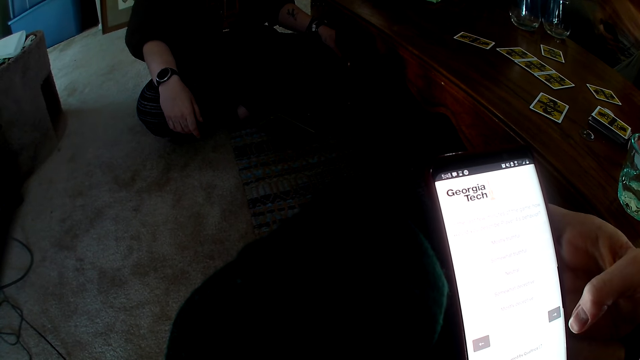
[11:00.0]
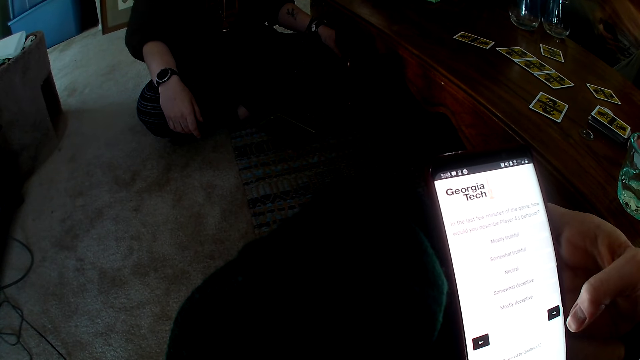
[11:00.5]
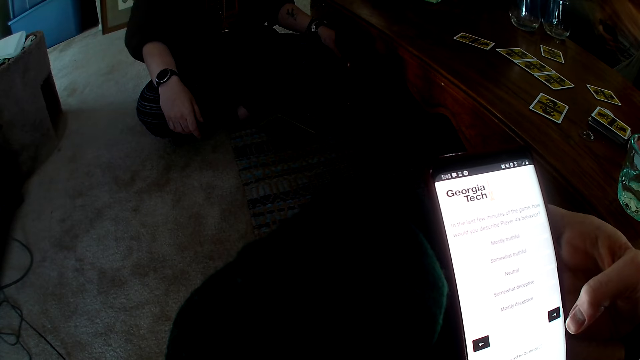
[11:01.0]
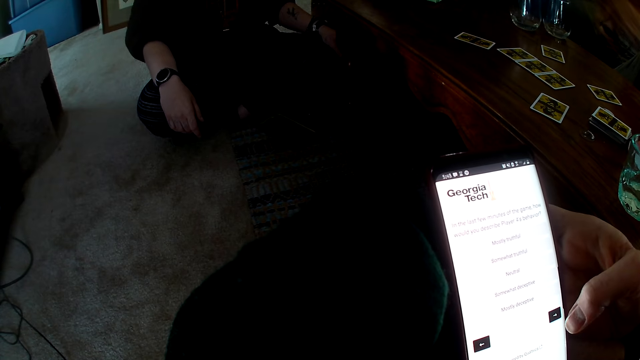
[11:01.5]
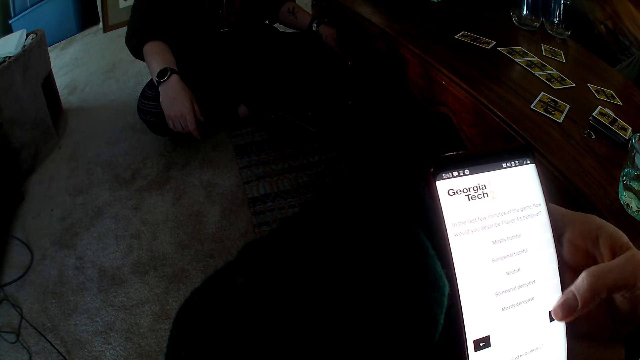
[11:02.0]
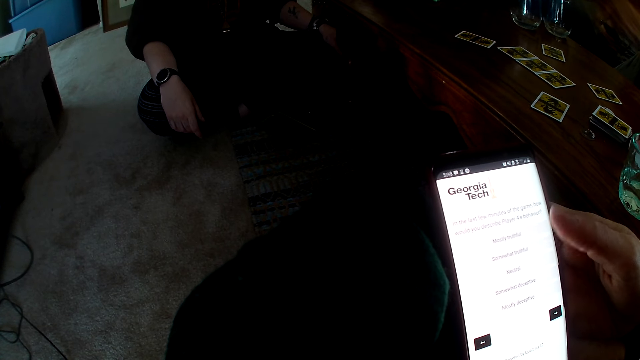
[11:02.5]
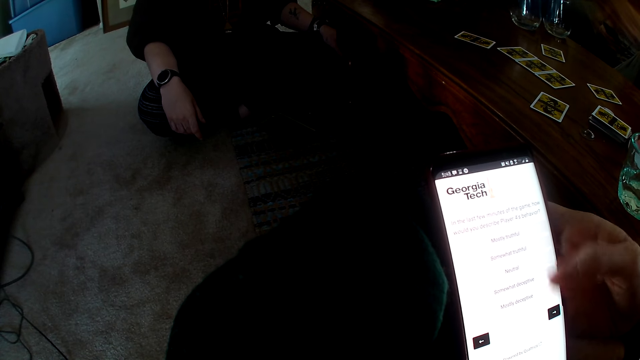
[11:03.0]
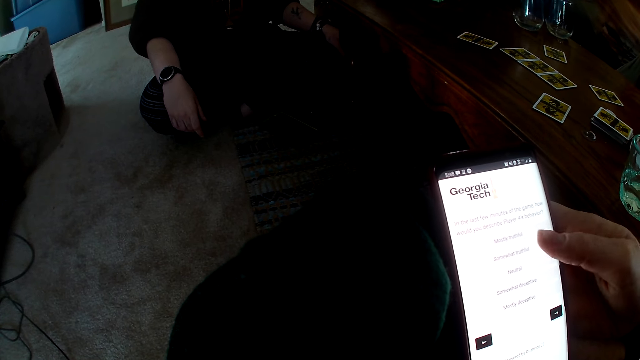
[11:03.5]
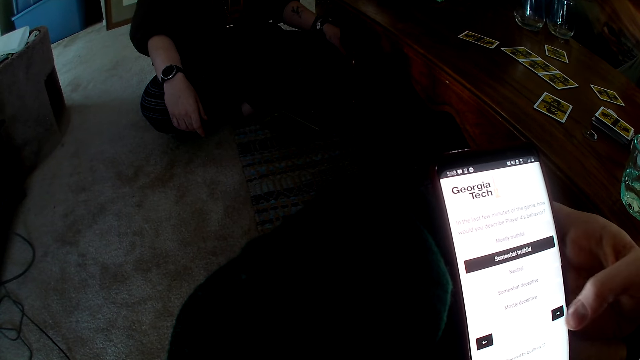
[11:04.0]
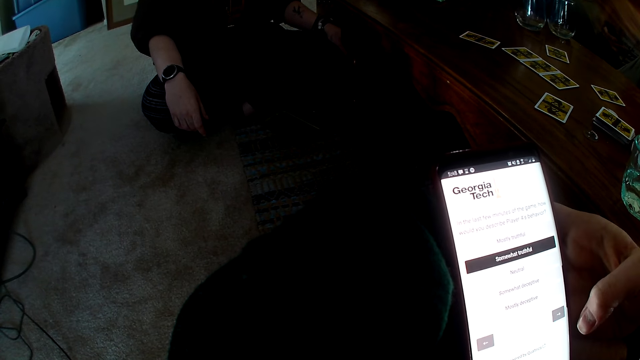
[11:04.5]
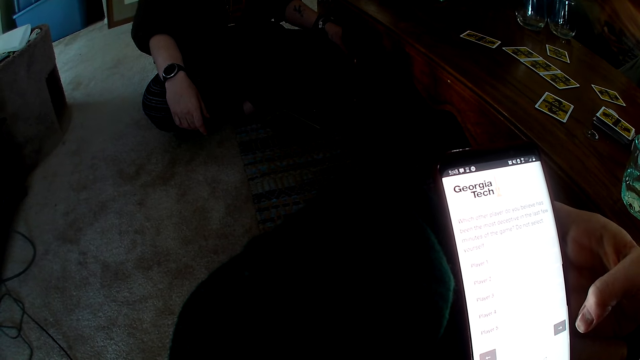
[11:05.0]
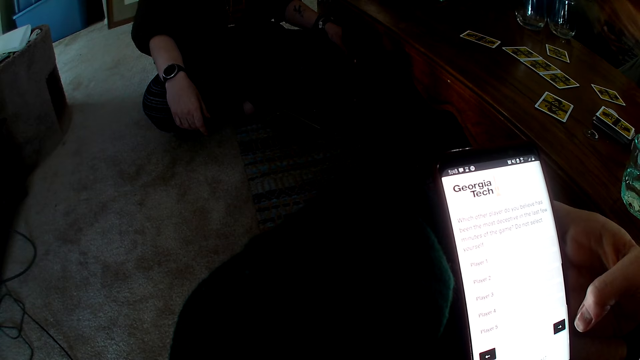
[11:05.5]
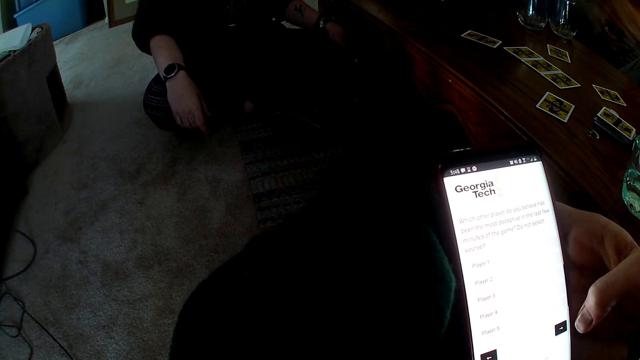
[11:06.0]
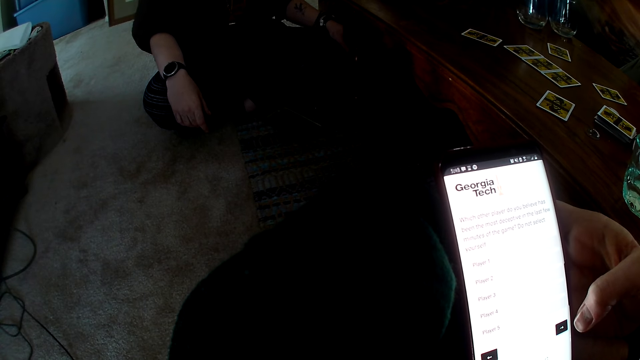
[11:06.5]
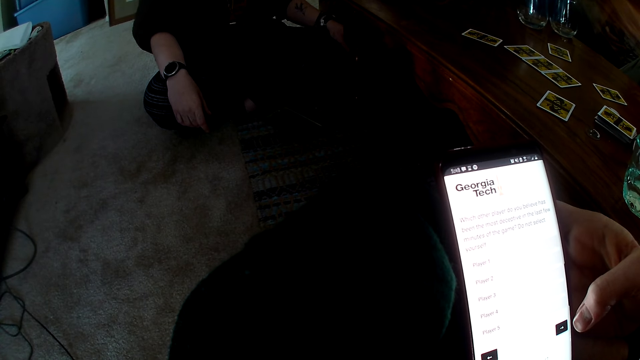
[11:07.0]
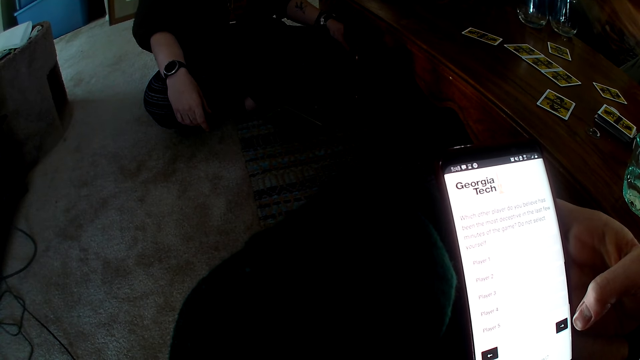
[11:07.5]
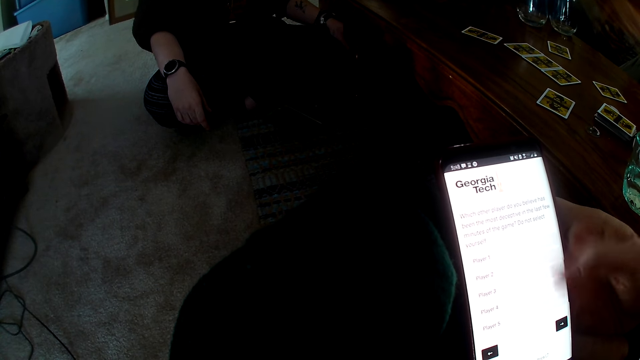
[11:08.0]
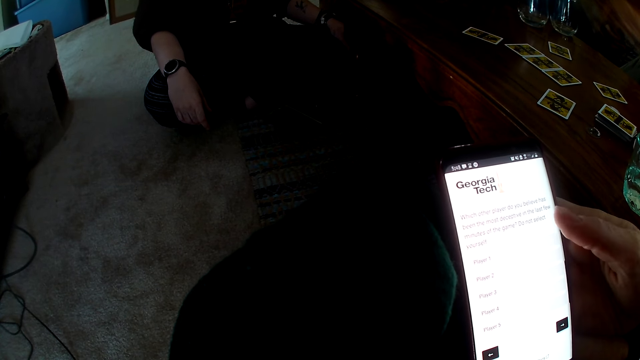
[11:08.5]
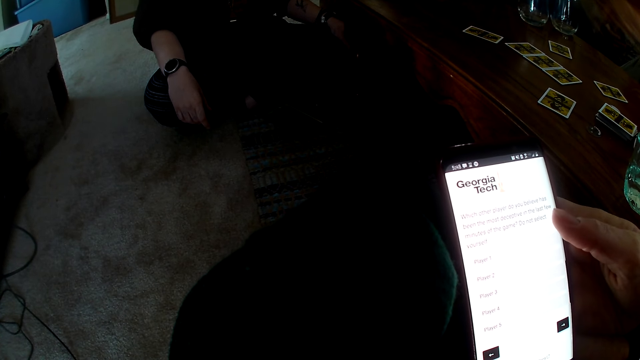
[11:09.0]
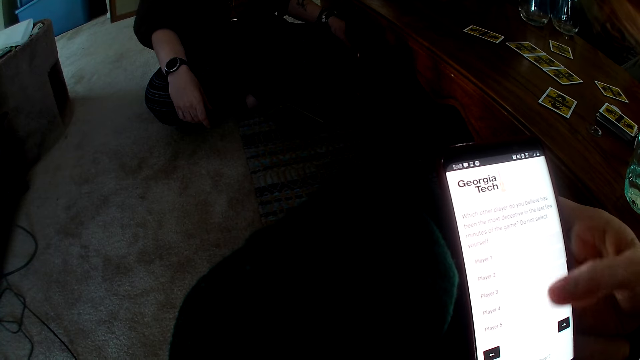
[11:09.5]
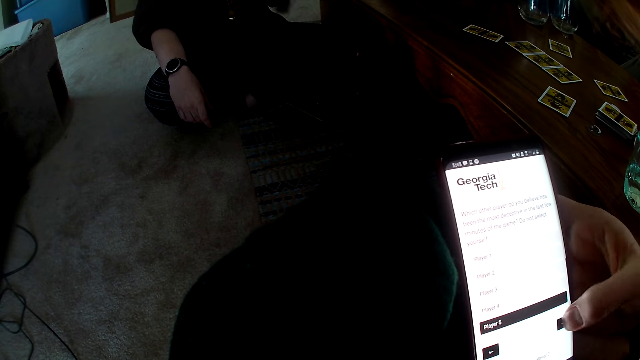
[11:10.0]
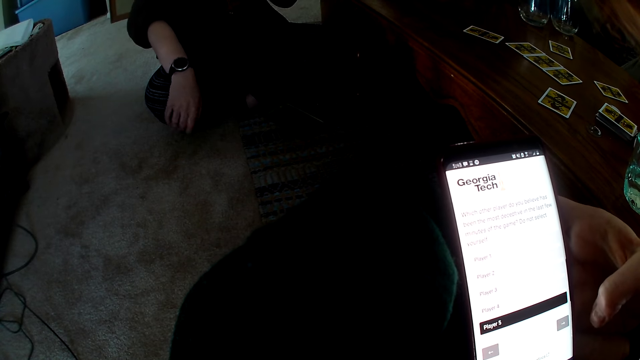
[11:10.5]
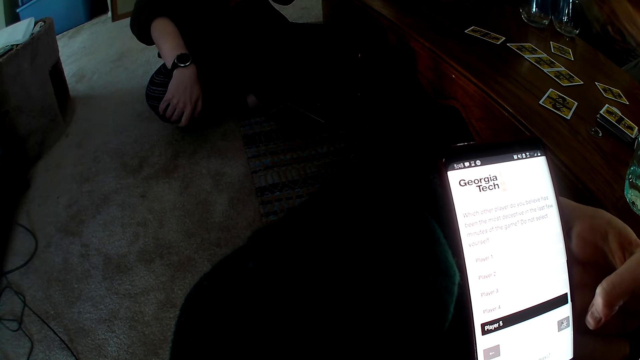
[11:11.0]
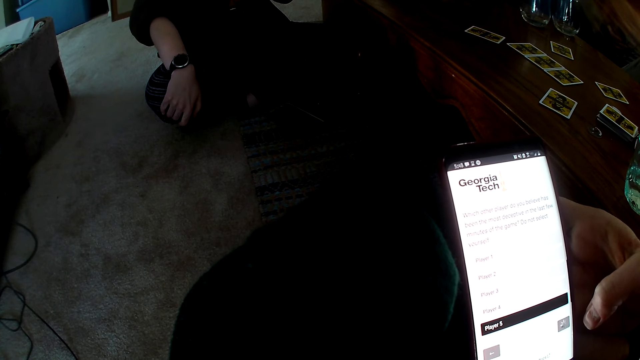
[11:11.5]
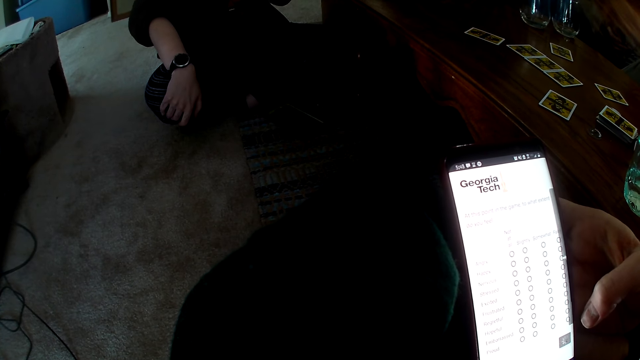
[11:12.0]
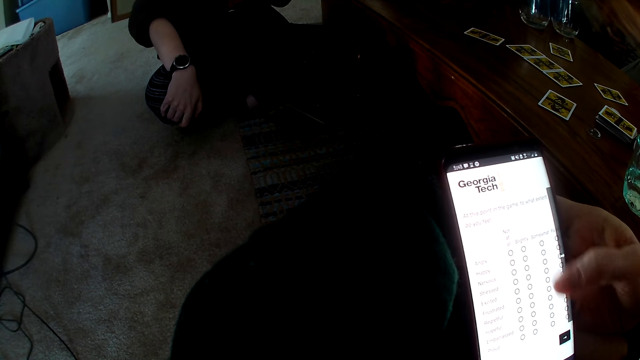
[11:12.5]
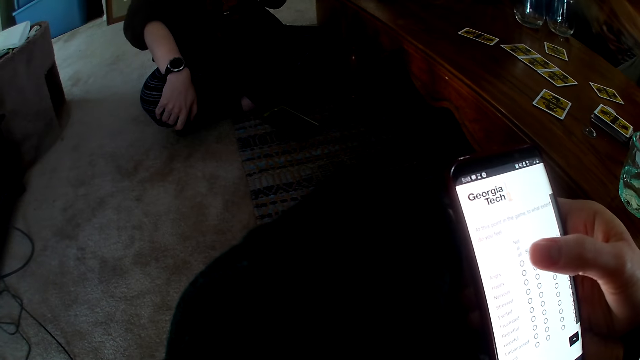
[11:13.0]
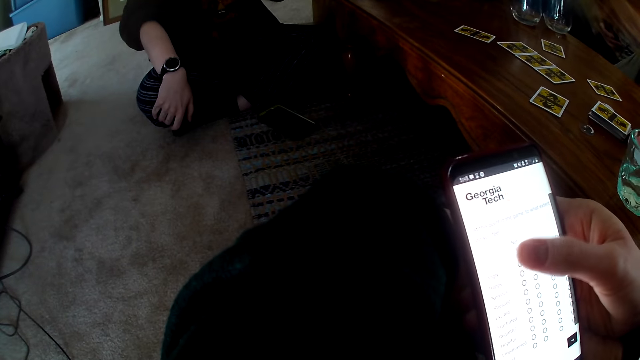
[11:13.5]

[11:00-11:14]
The camera wearer scrolls the phone. A woman moves the hand.

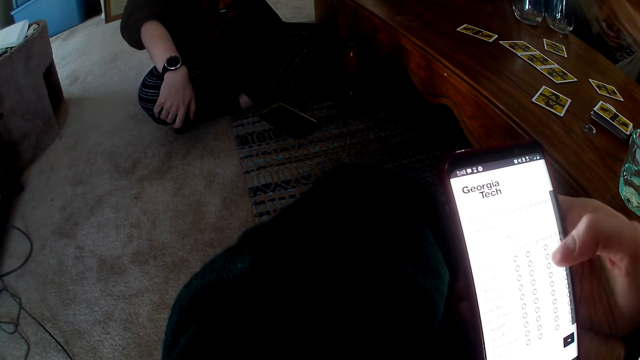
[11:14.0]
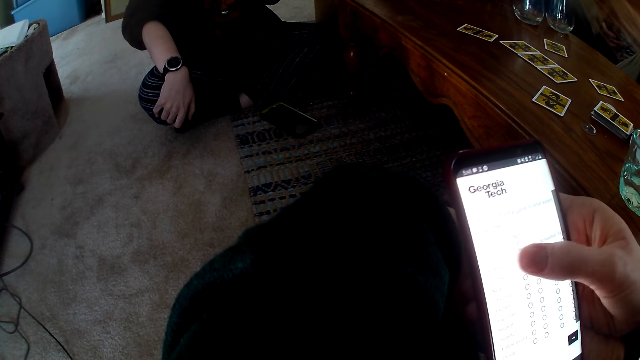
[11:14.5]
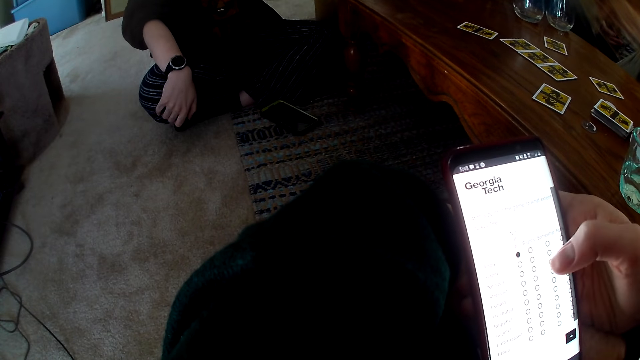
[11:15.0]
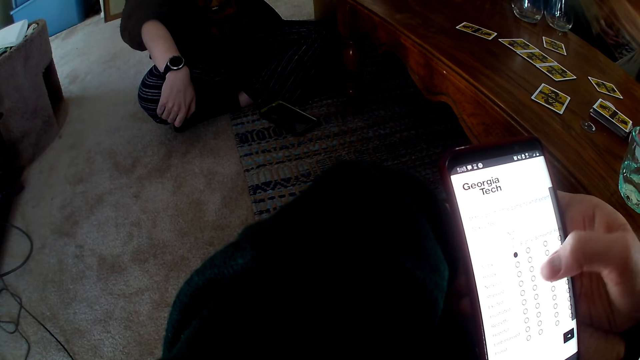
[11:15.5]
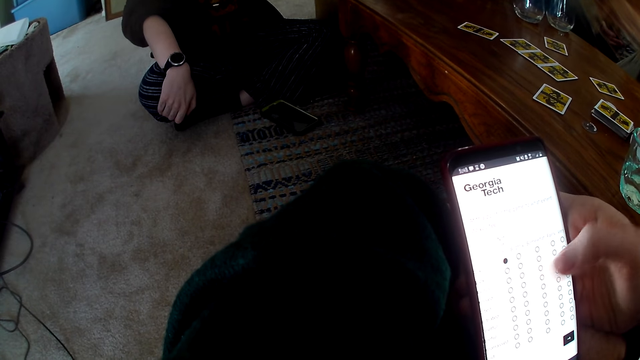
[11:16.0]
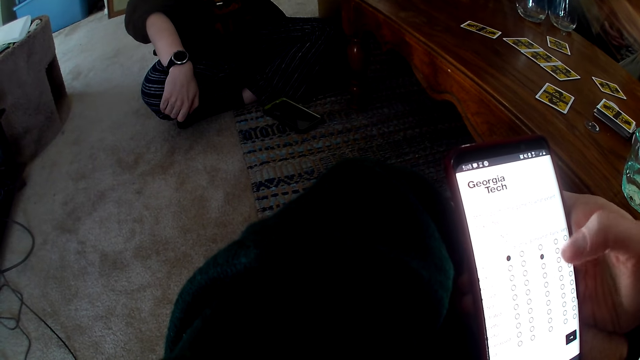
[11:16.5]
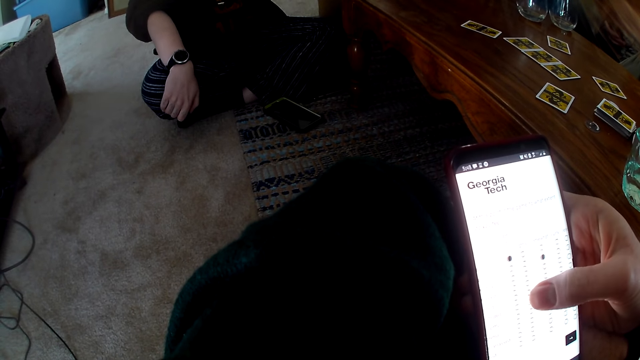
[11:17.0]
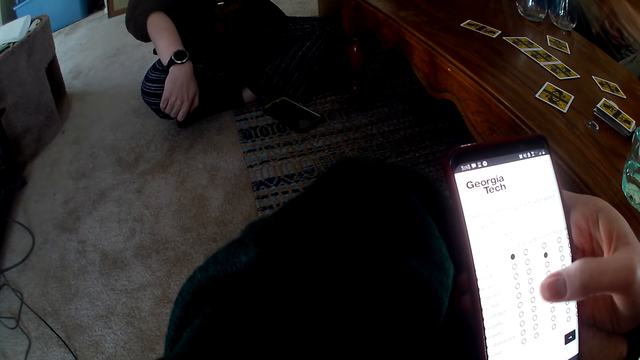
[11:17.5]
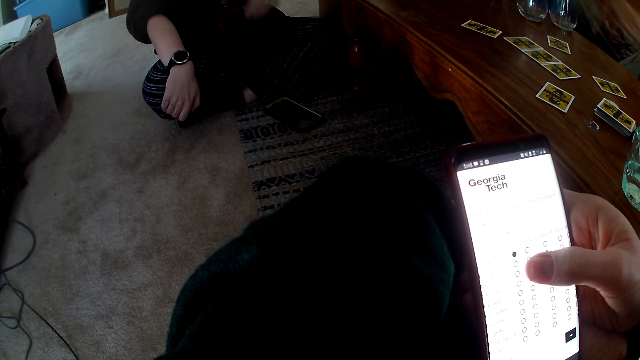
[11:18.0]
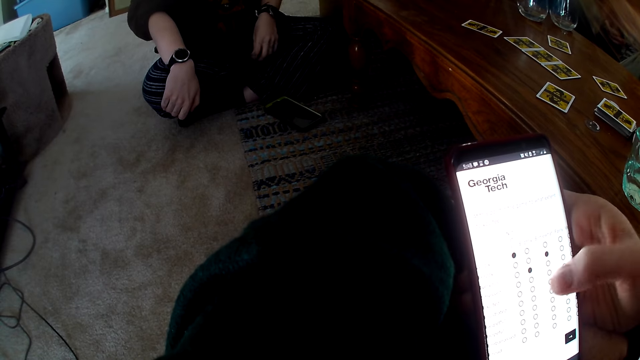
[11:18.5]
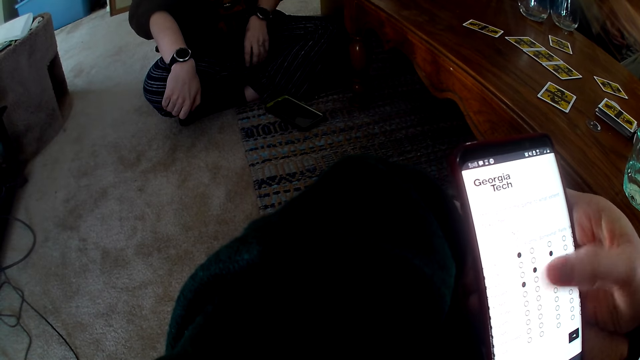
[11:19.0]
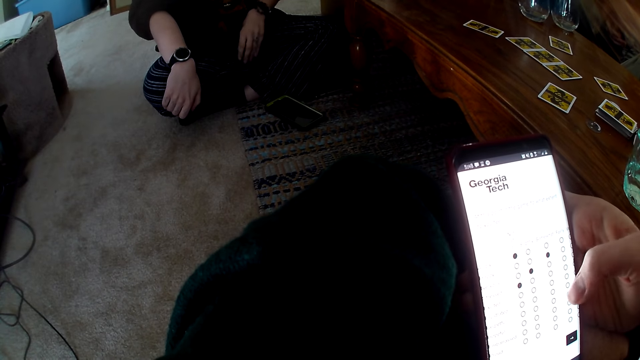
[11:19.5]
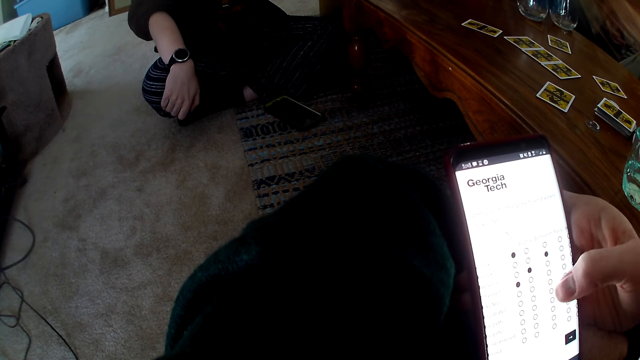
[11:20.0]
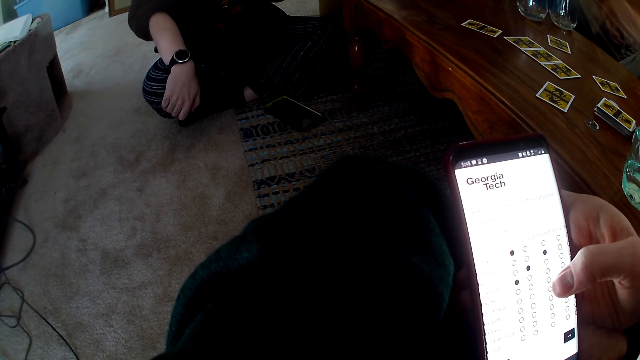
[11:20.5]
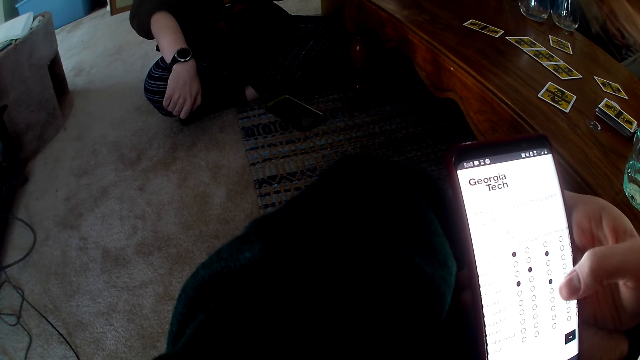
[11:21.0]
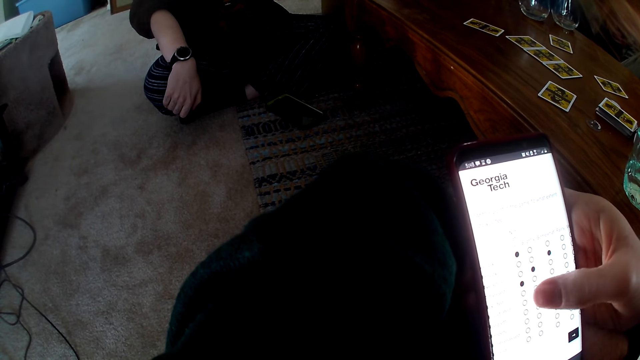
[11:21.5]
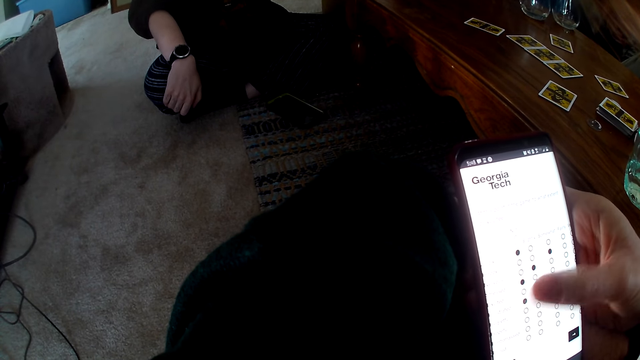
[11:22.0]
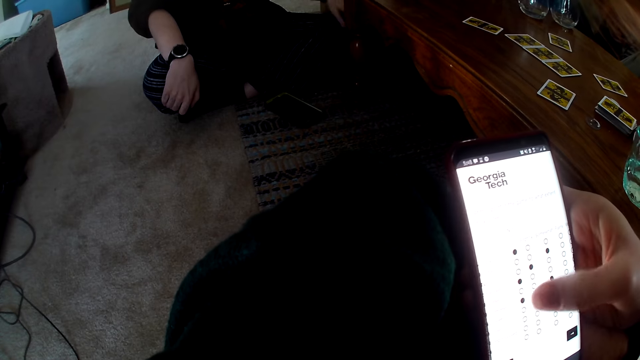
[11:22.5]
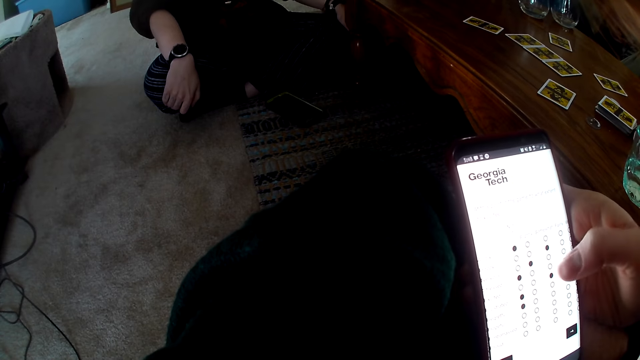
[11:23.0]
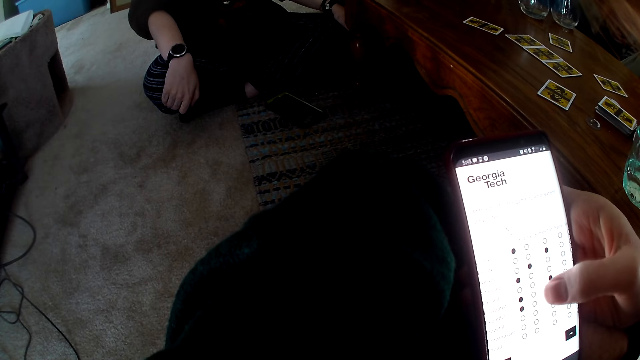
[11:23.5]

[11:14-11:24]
The camera wearer scrolls the phone.
